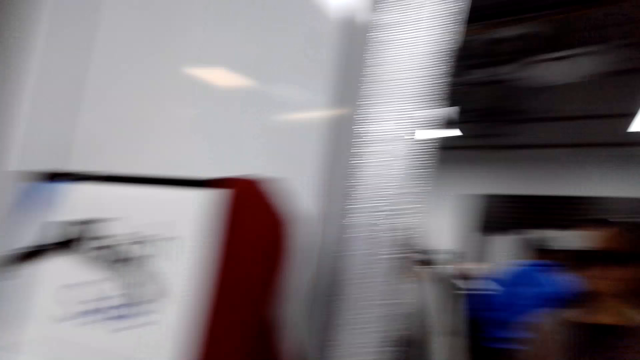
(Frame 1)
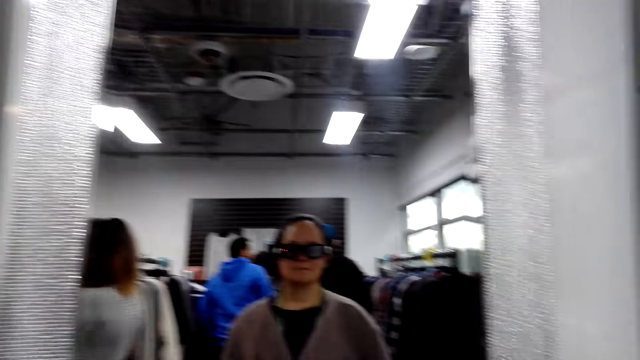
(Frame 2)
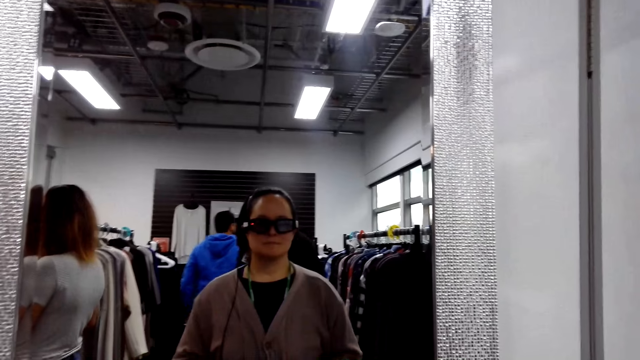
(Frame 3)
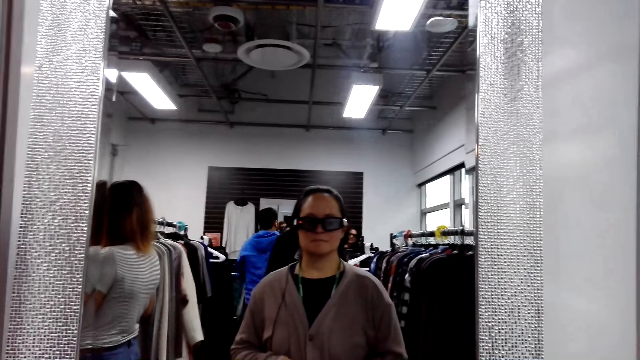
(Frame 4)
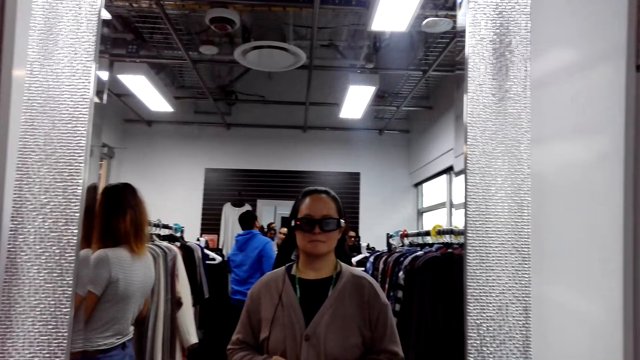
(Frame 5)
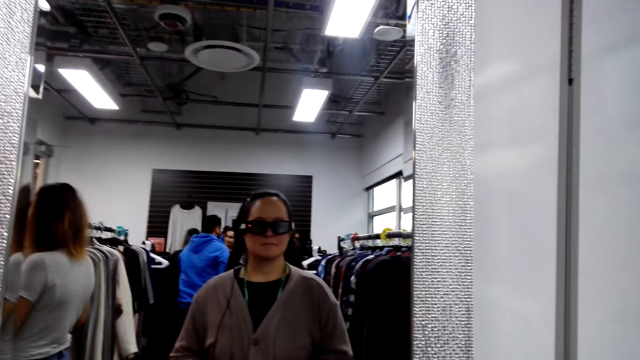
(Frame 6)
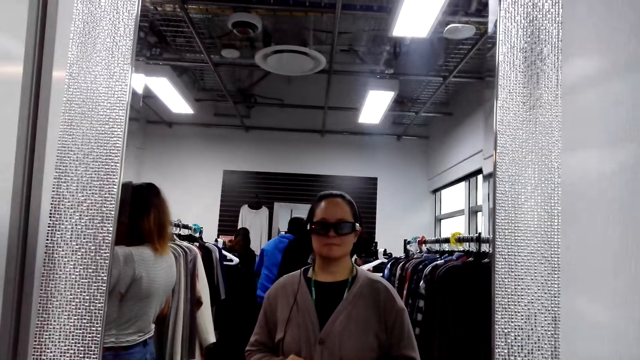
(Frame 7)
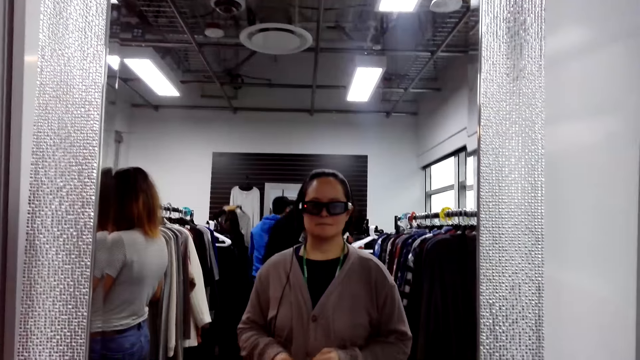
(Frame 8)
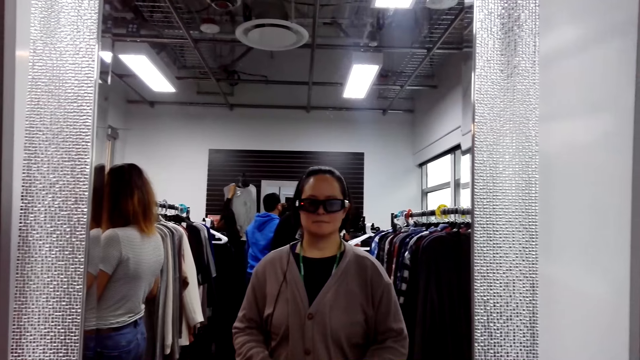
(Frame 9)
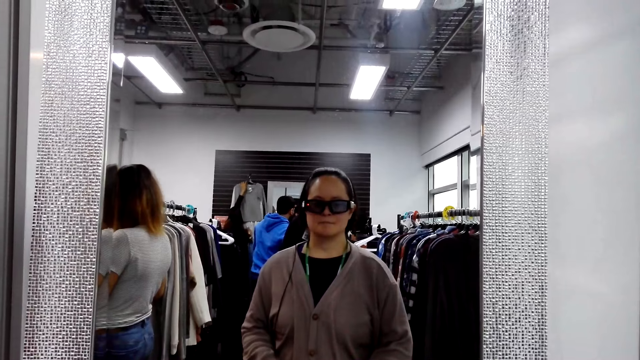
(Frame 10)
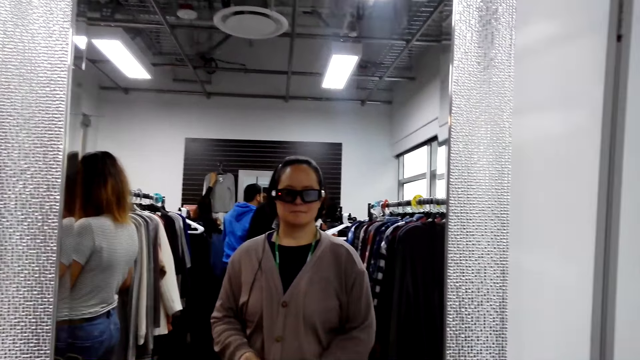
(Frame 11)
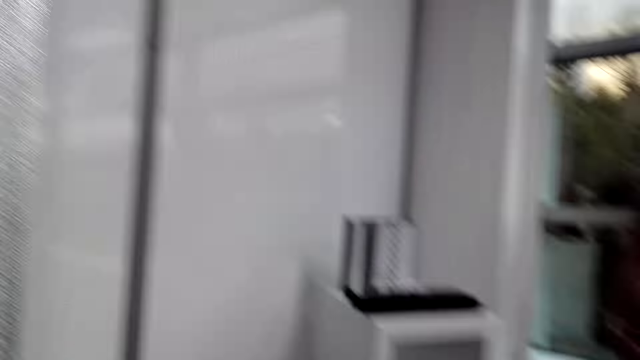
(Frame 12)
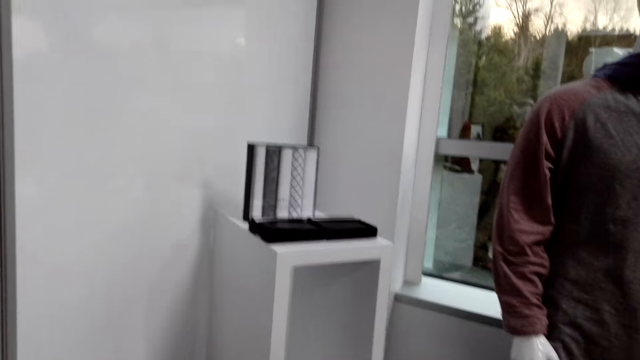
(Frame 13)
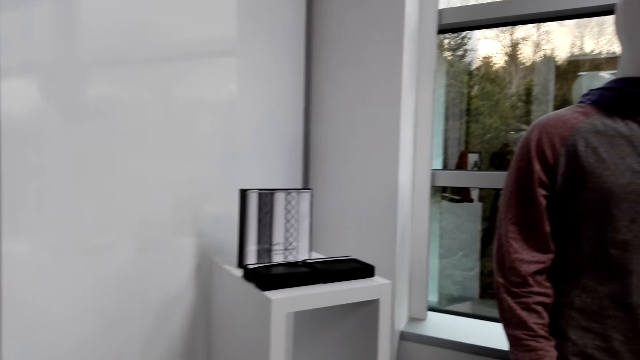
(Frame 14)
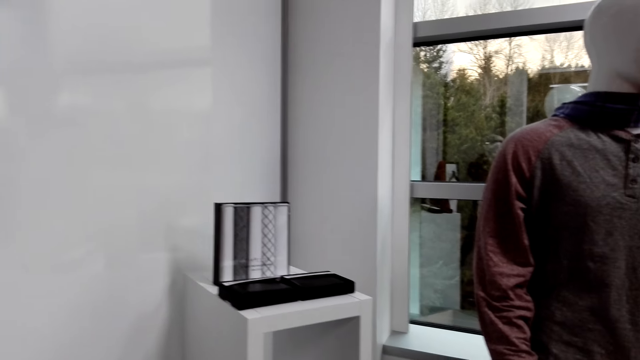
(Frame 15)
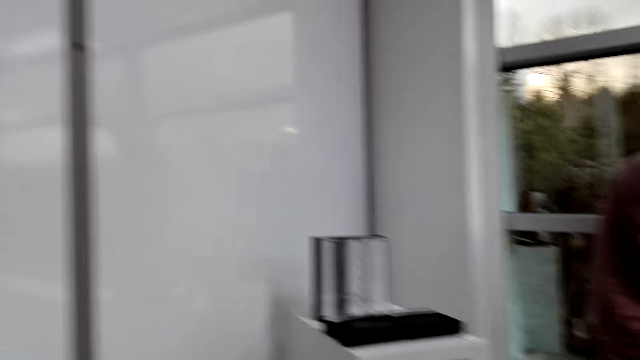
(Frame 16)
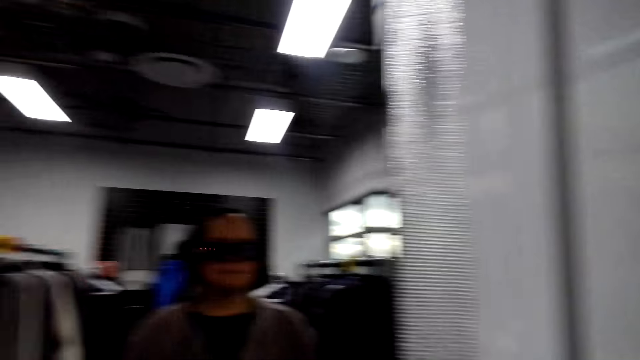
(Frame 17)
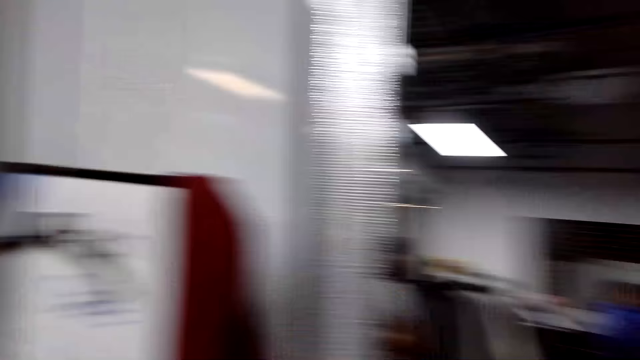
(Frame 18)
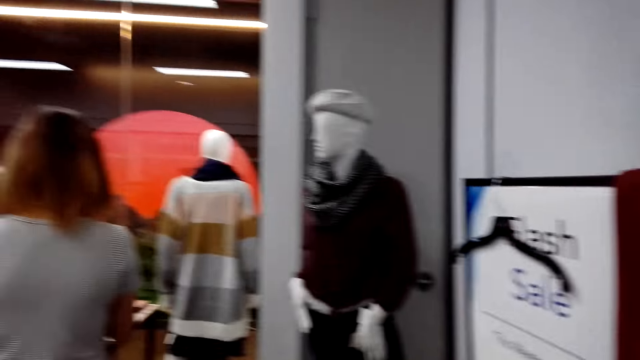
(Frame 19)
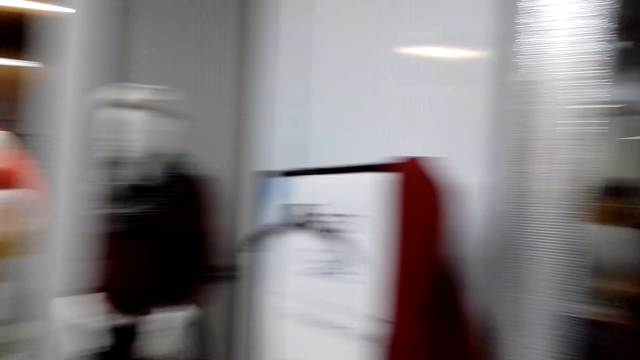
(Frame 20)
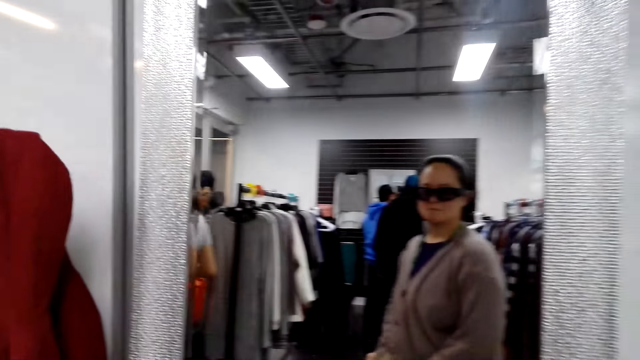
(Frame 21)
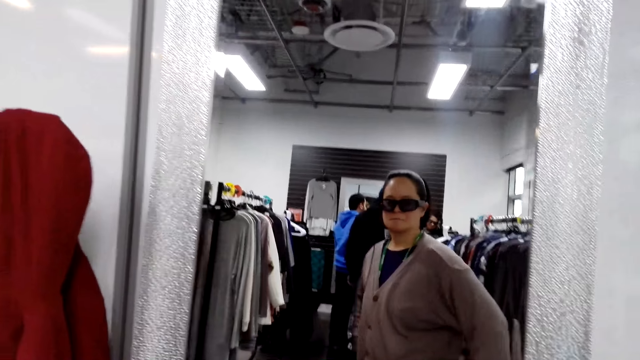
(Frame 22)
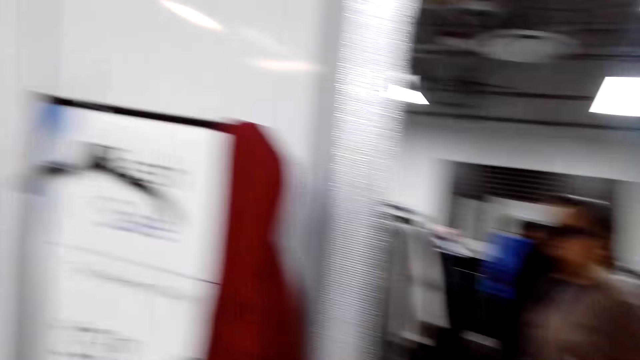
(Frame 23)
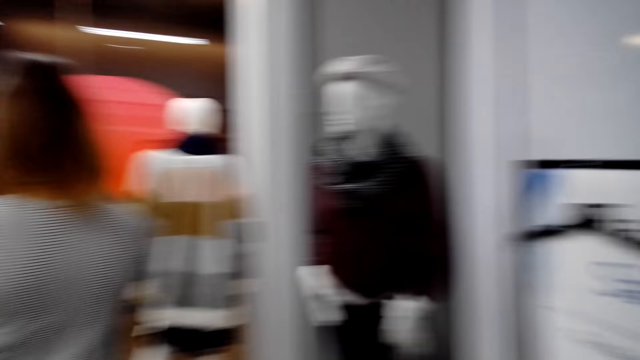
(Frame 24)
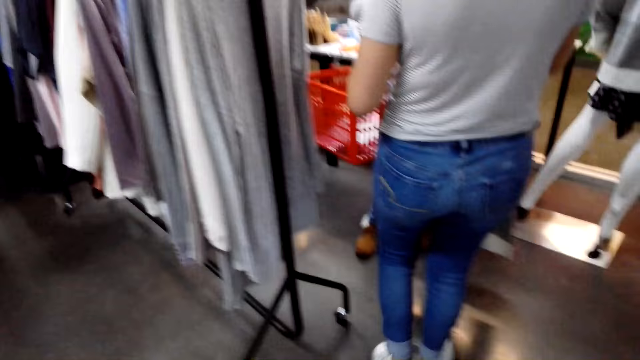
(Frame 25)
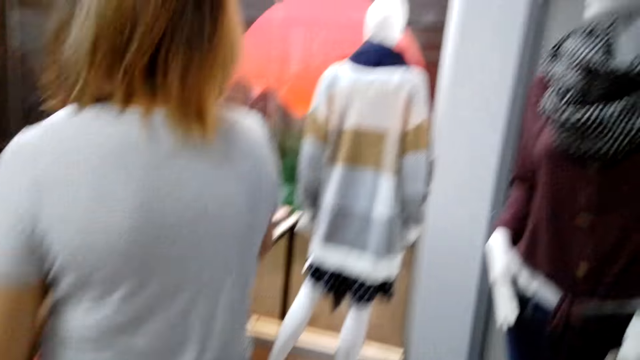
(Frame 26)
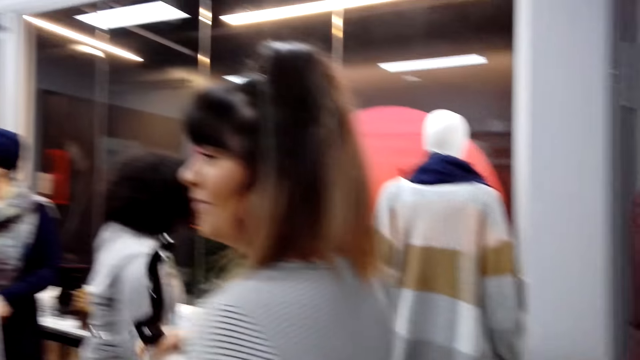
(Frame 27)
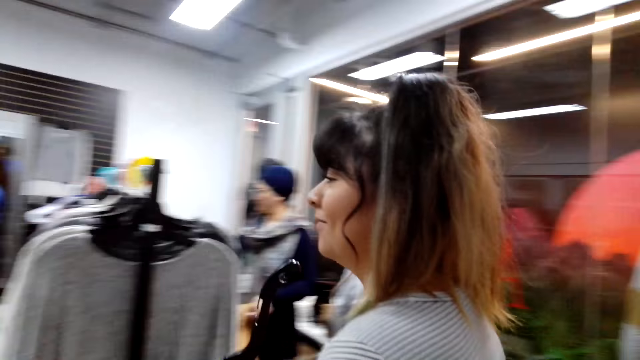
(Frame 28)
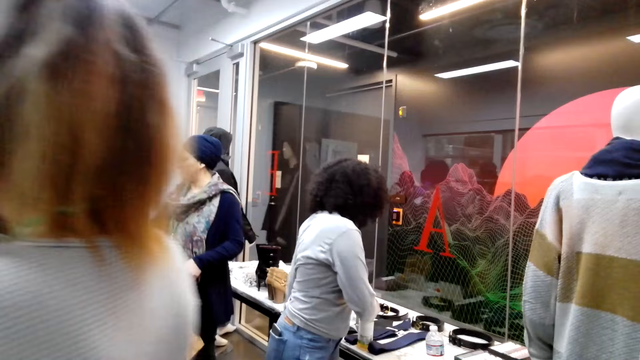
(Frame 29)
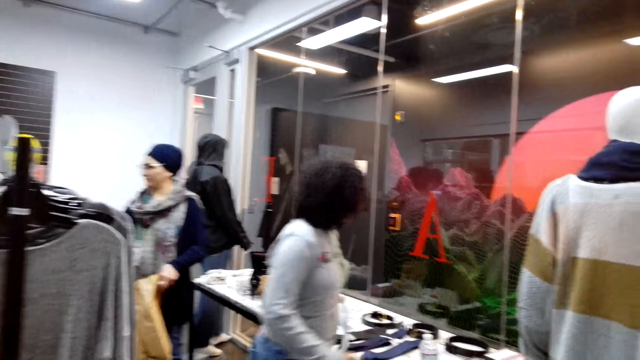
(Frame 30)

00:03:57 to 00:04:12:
The camera wearer looks at the mirror. They look around. They look at themselves in the mirror. They look around. They look at themselves in the mirror. They look around. They walk around.

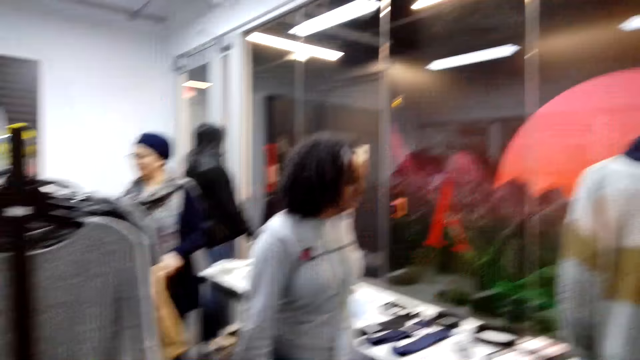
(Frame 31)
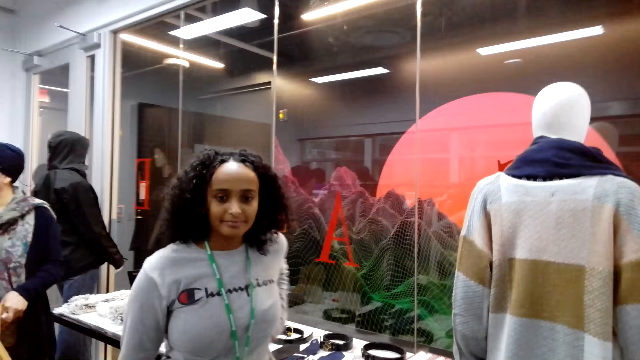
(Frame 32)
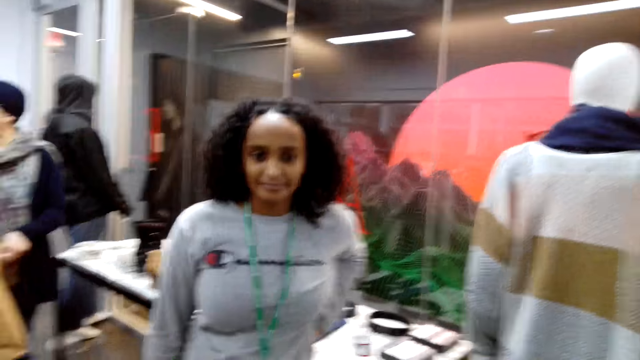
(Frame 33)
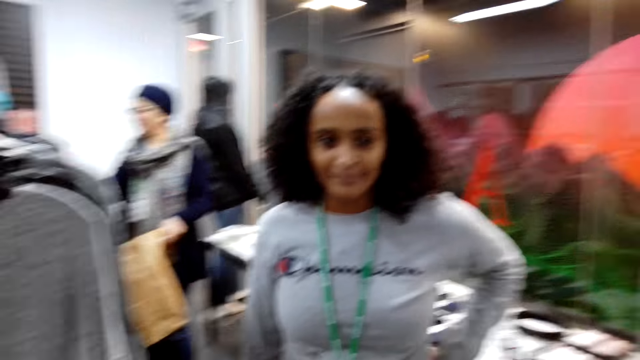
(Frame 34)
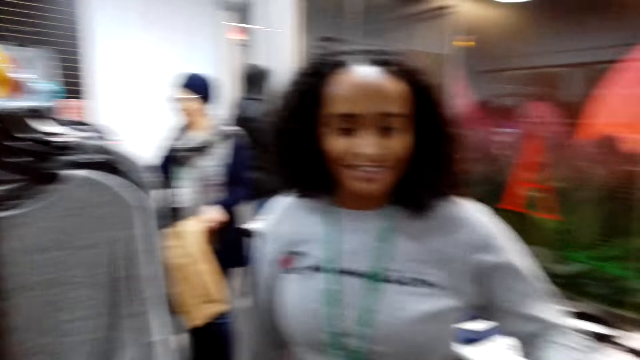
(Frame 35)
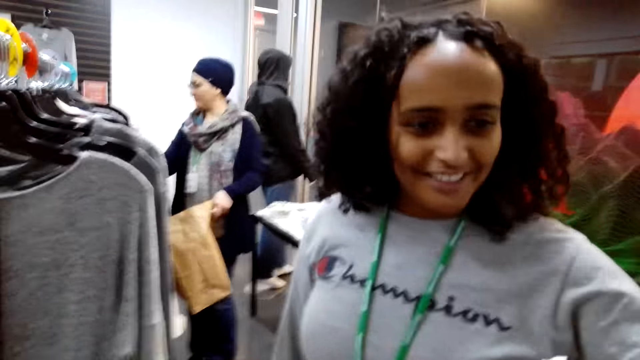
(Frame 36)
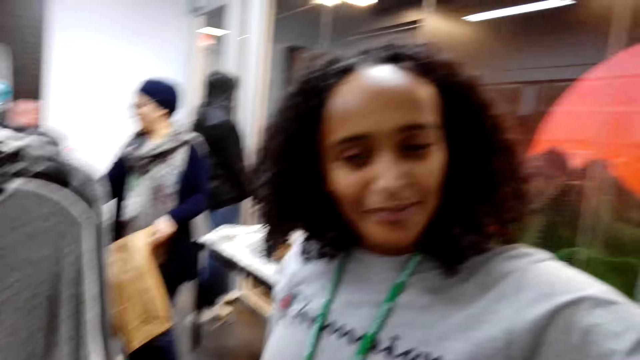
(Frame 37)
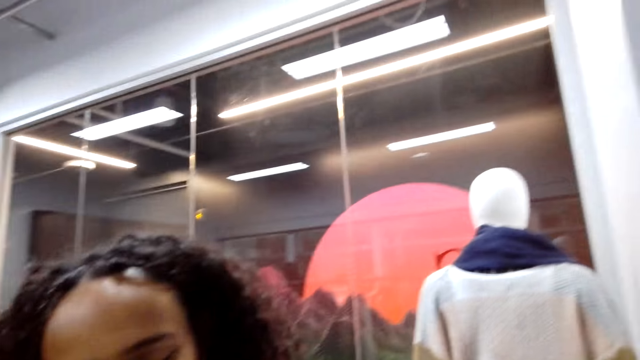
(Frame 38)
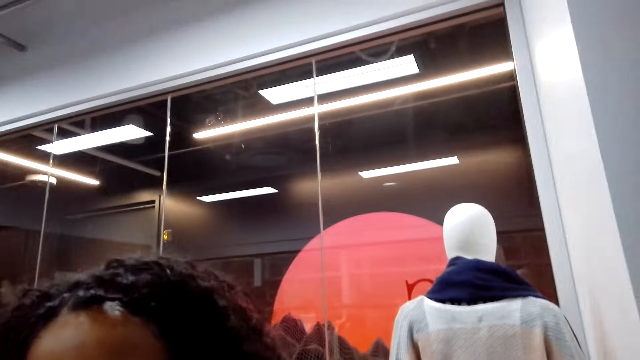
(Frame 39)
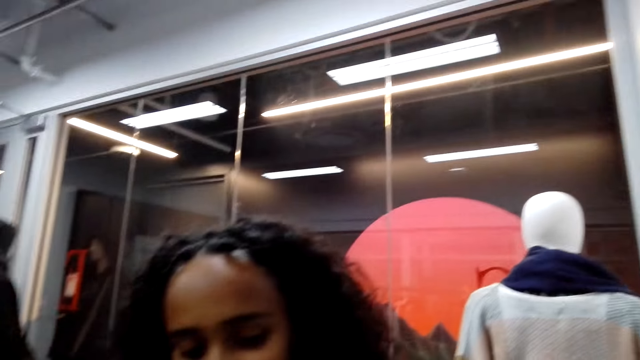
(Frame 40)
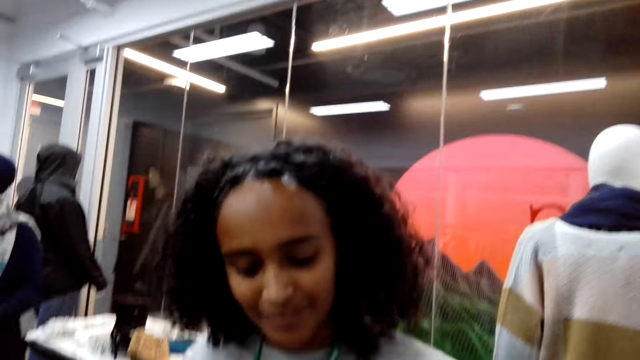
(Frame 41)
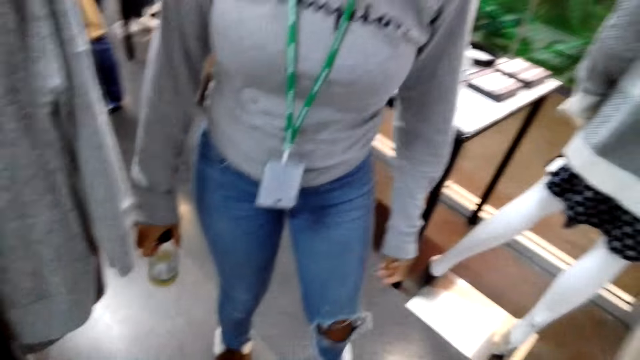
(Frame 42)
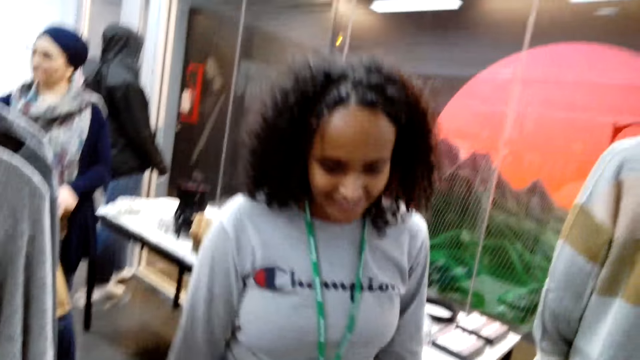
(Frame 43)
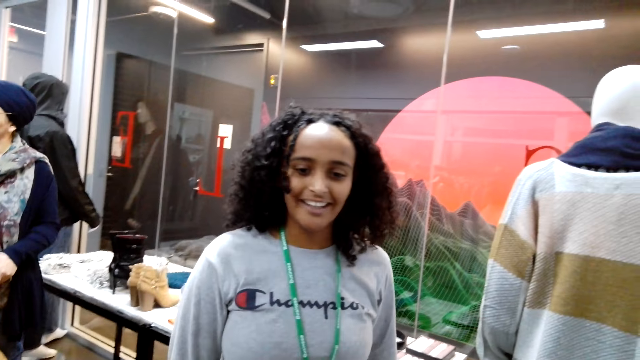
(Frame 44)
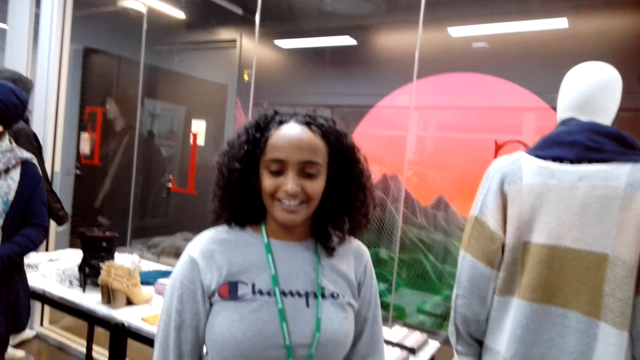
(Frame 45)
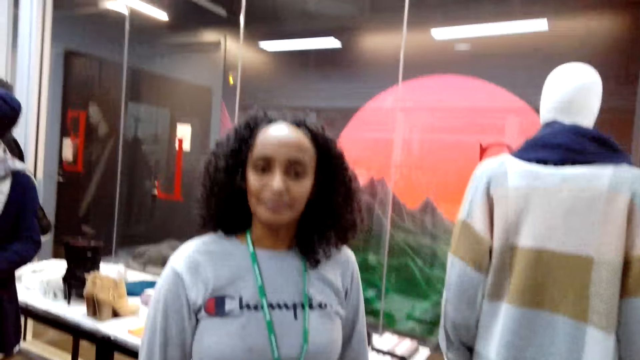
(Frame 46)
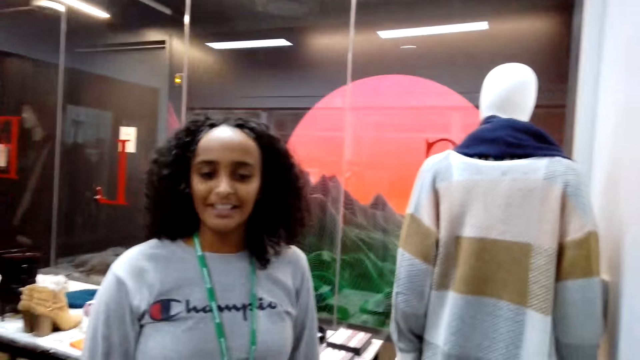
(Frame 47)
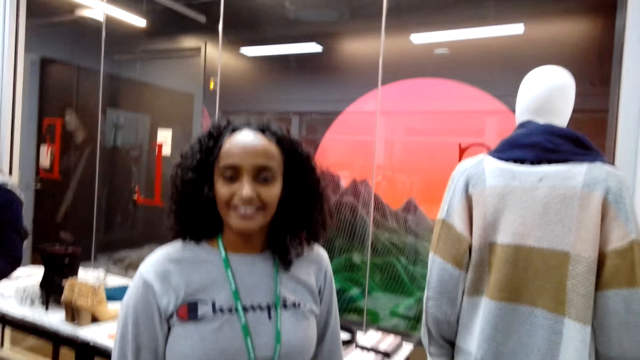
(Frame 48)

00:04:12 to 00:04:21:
A woman walks around. The camera wearer dialogues with the woman. They look around. The woman stands in front of the camera wearer.
